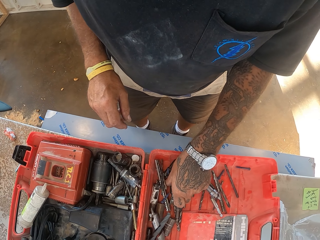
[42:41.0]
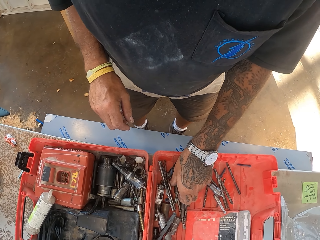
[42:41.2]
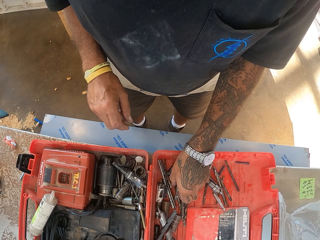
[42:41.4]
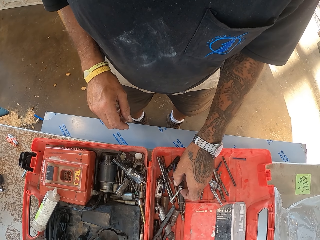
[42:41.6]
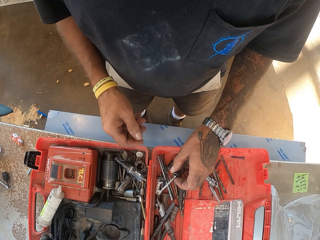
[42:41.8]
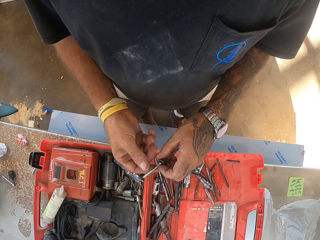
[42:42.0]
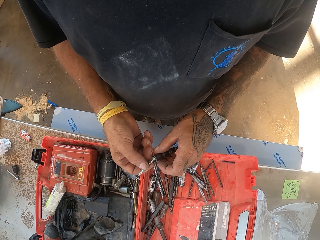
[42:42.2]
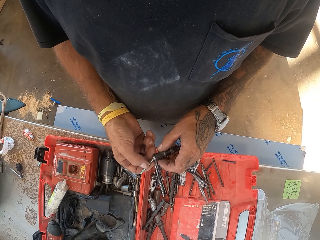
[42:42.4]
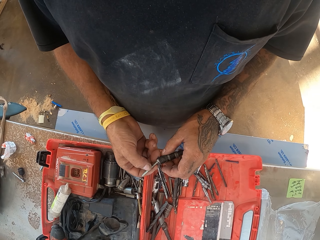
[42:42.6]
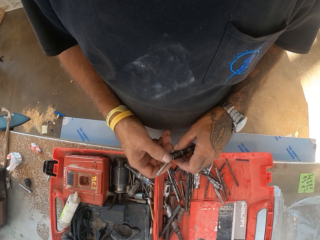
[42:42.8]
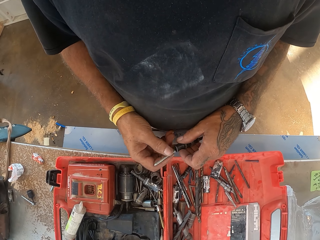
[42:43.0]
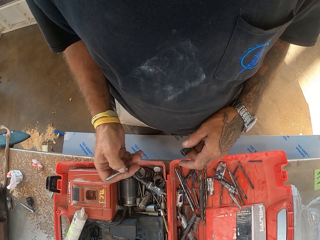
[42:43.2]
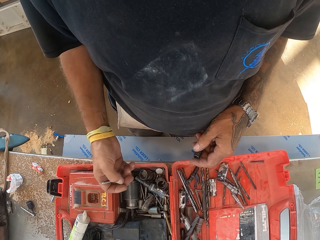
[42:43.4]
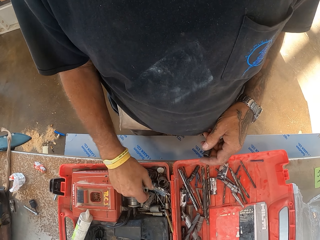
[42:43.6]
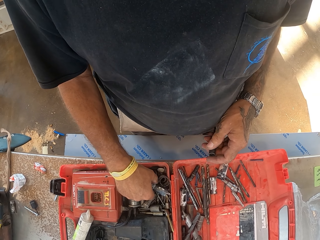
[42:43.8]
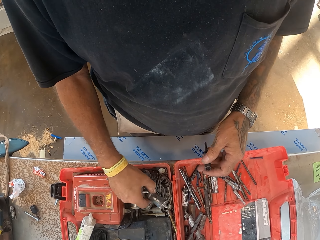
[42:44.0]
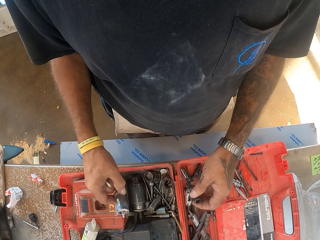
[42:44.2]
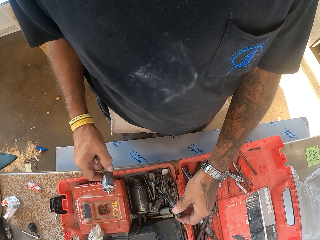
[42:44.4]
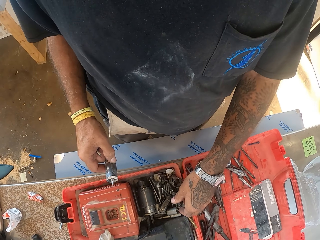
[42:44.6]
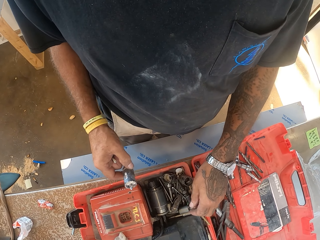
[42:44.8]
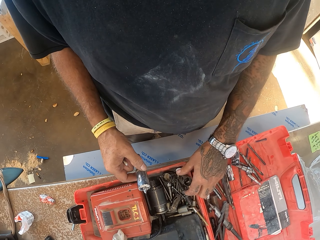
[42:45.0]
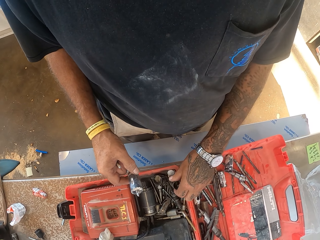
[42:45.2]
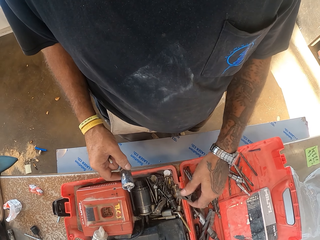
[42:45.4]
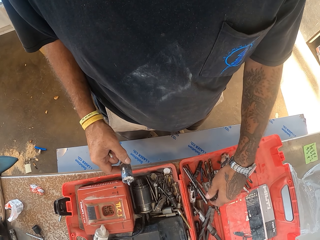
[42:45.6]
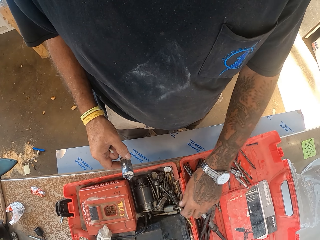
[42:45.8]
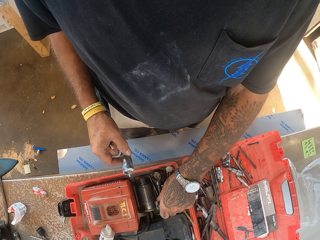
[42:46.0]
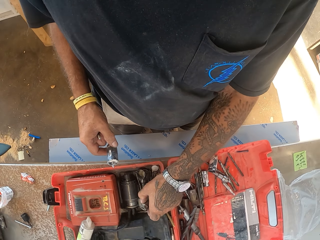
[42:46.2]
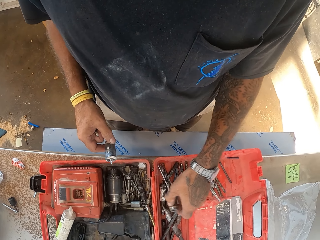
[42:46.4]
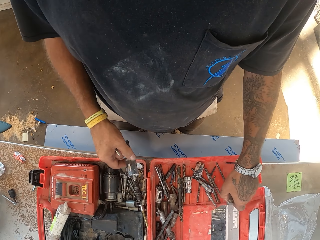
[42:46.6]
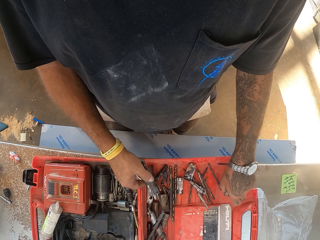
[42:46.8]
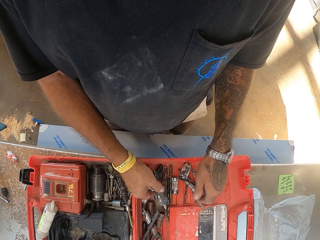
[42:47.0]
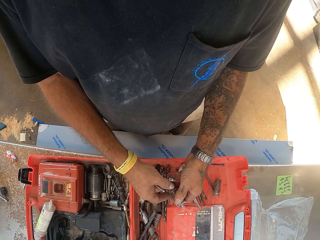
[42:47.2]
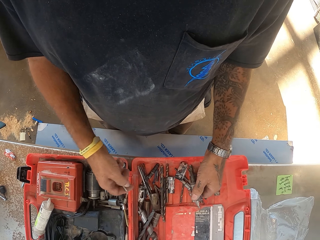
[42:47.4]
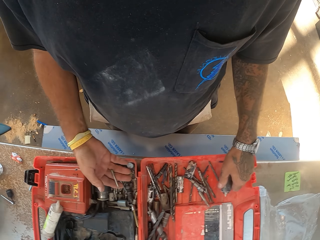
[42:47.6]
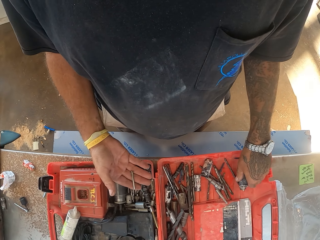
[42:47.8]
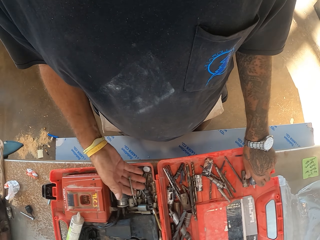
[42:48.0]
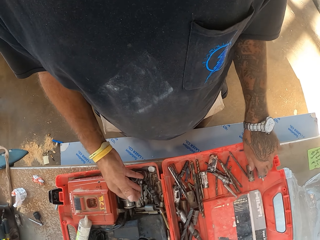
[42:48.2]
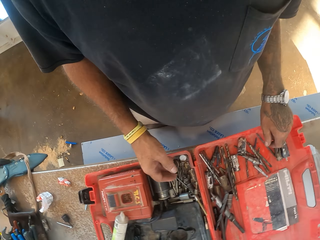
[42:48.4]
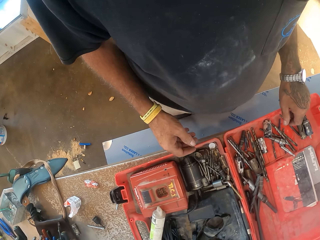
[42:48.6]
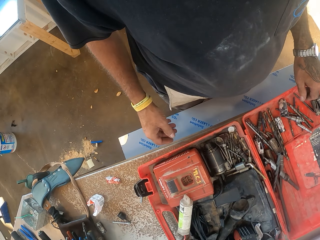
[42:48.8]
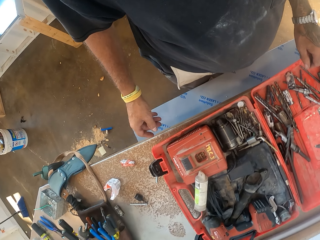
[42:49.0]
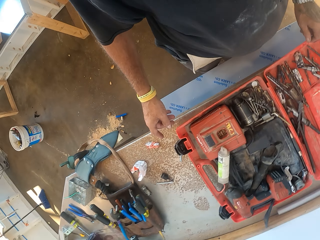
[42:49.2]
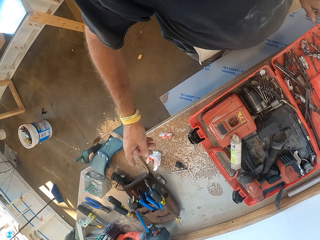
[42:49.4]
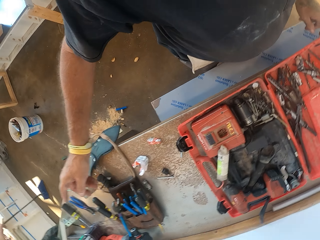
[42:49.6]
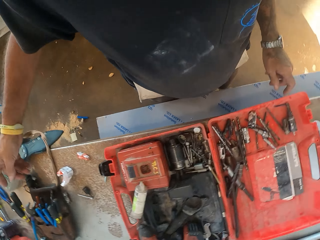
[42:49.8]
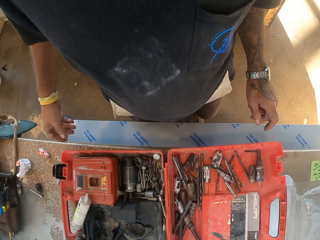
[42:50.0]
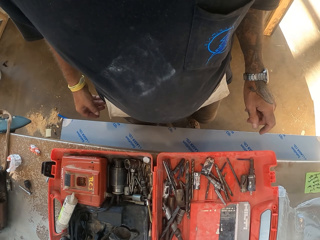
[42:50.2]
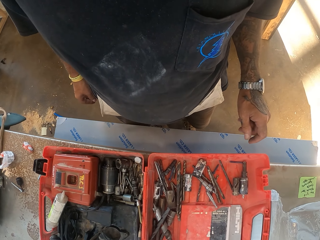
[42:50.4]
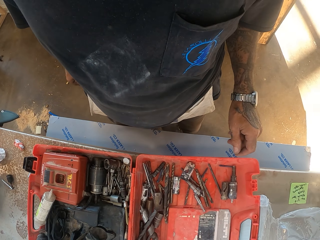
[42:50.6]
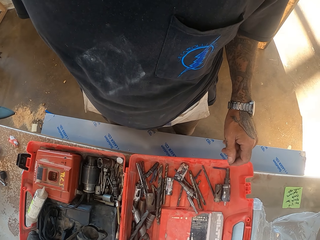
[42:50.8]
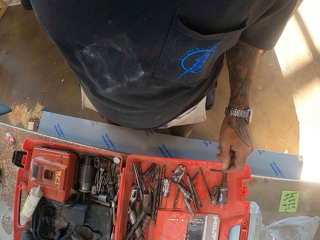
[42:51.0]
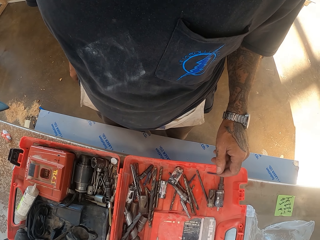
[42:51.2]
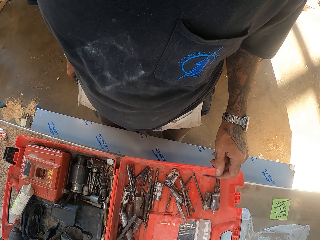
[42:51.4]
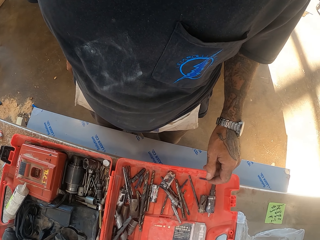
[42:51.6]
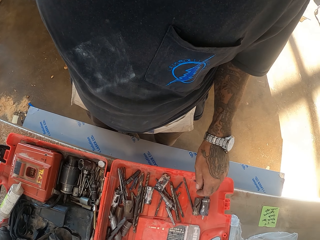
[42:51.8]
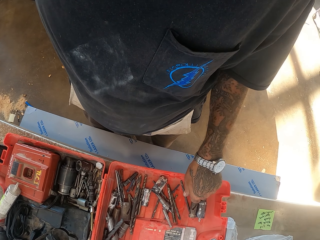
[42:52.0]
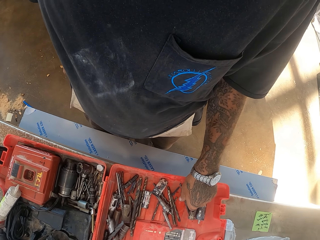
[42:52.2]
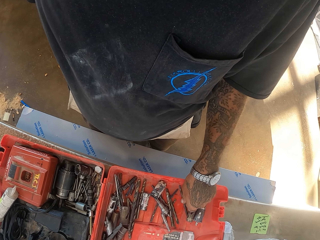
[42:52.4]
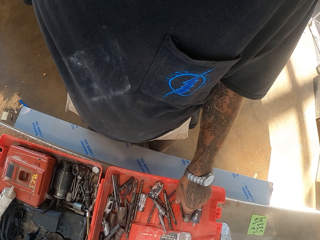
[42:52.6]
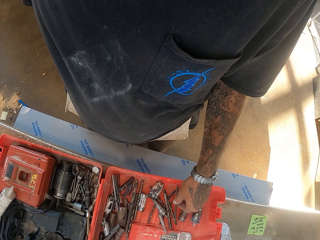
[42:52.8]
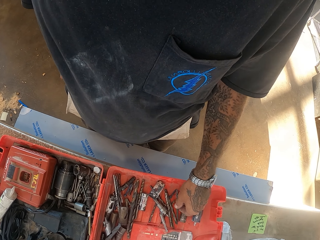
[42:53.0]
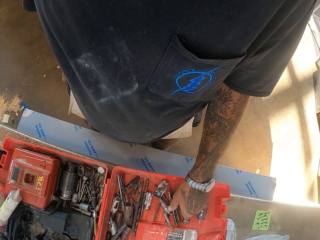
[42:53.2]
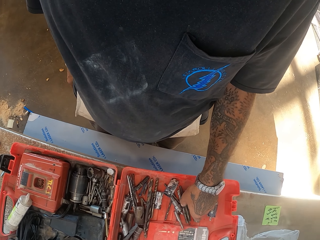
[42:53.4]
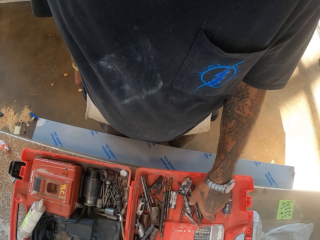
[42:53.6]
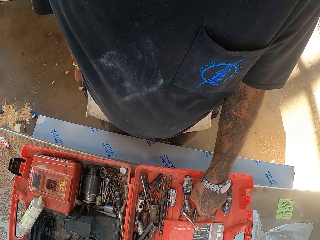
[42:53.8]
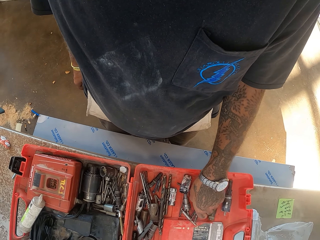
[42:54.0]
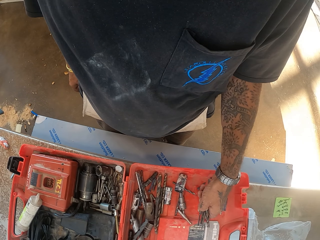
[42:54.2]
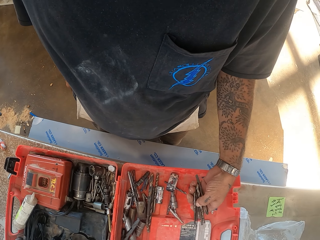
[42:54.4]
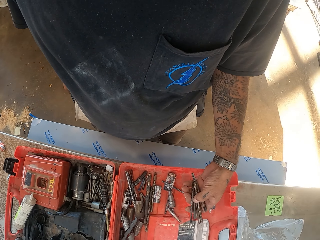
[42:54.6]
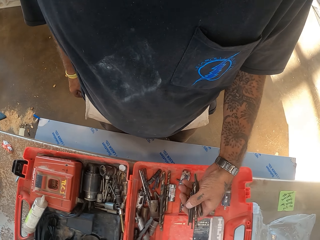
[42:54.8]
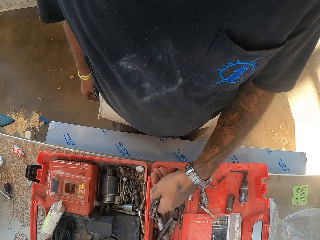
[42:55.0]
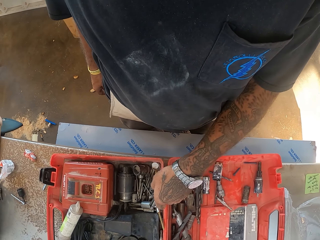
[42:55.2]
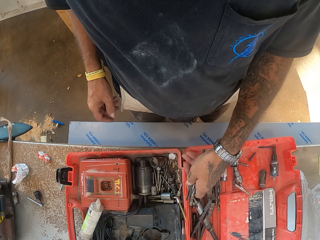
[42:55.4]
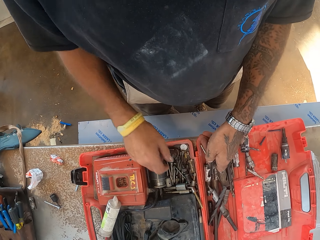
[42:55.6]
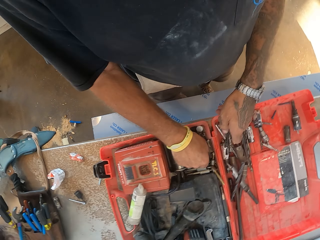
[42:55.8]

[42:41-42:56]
The camera wearer picks up a bolt. They pick up a screwdriver. They arrange the bolts in the tool box. They turn around. They pick up bolts.

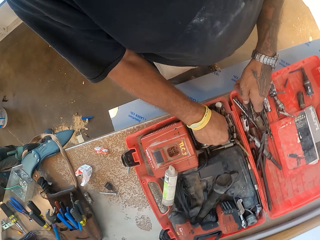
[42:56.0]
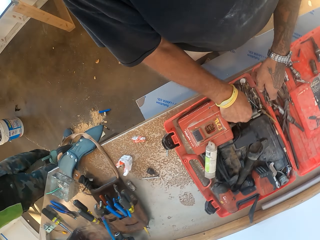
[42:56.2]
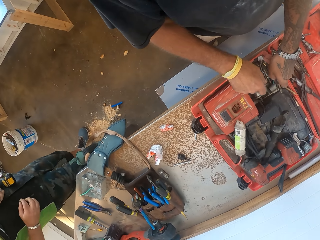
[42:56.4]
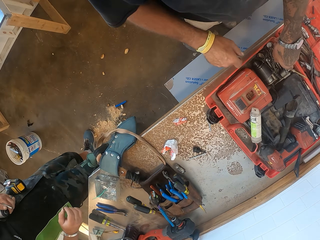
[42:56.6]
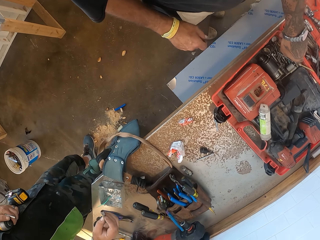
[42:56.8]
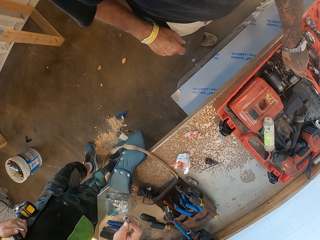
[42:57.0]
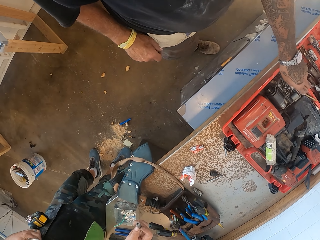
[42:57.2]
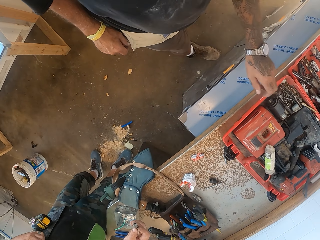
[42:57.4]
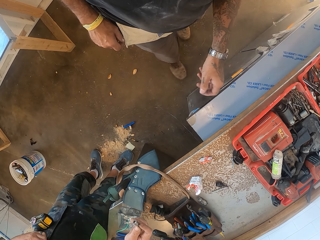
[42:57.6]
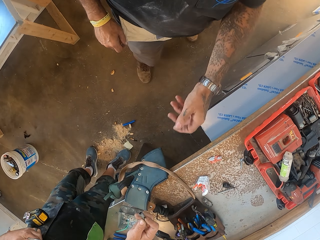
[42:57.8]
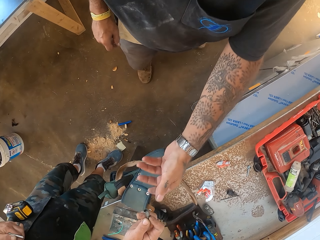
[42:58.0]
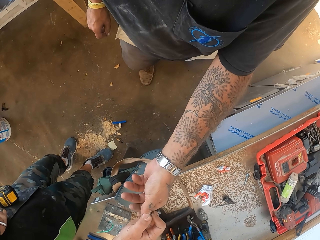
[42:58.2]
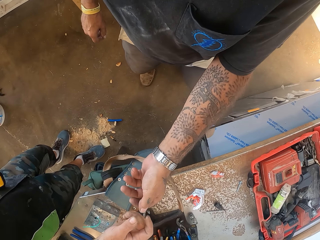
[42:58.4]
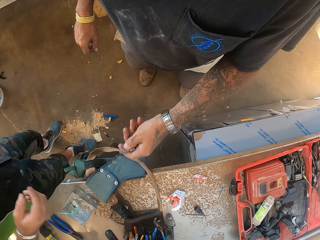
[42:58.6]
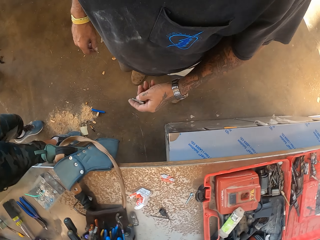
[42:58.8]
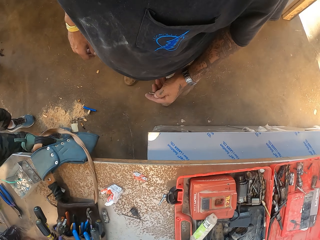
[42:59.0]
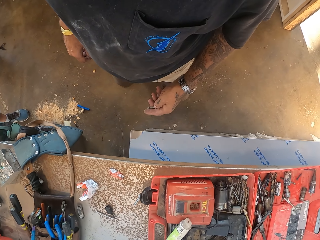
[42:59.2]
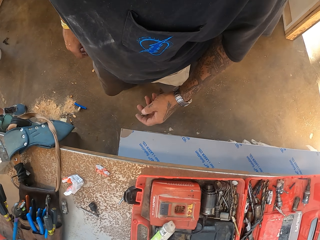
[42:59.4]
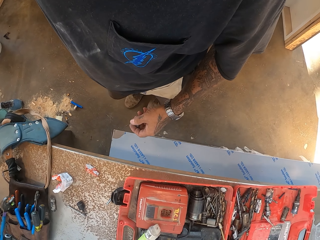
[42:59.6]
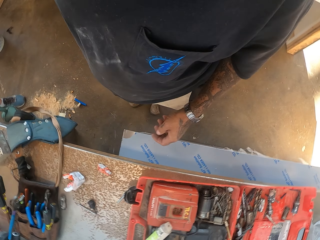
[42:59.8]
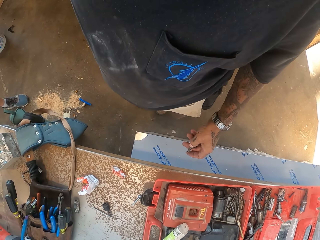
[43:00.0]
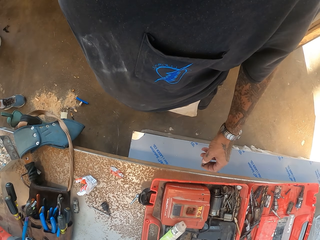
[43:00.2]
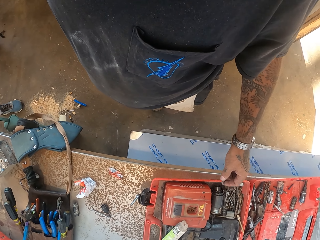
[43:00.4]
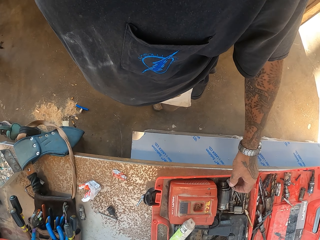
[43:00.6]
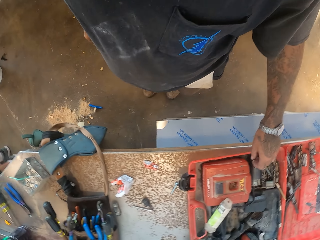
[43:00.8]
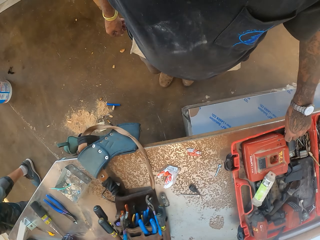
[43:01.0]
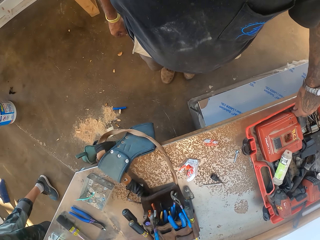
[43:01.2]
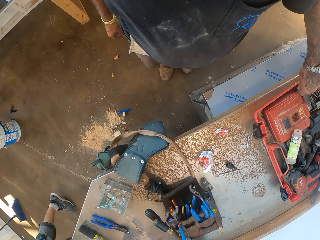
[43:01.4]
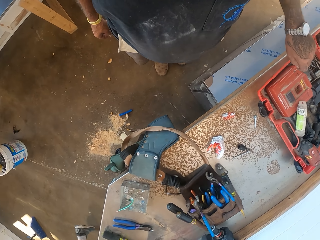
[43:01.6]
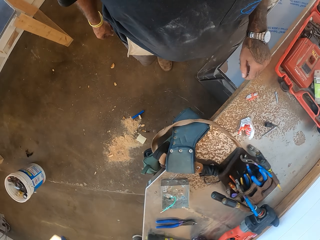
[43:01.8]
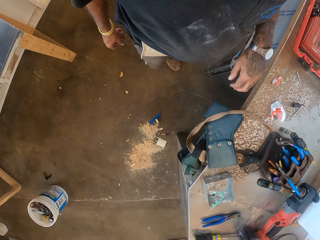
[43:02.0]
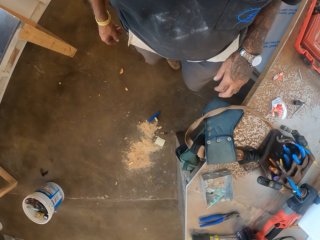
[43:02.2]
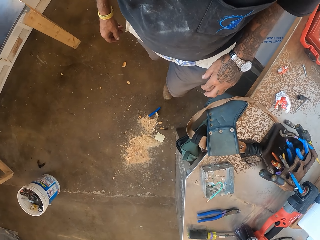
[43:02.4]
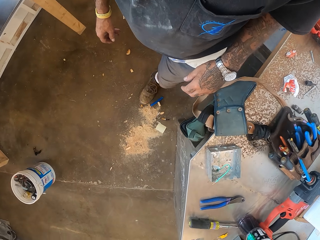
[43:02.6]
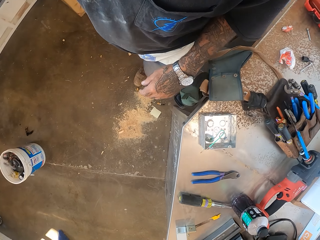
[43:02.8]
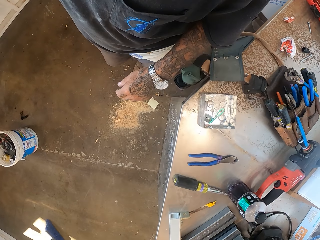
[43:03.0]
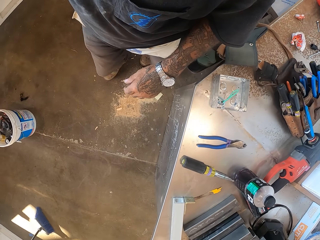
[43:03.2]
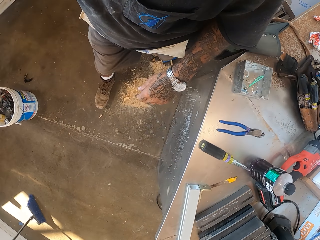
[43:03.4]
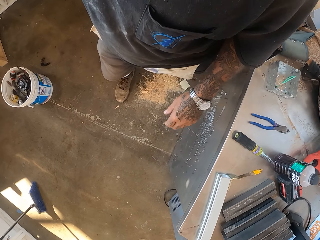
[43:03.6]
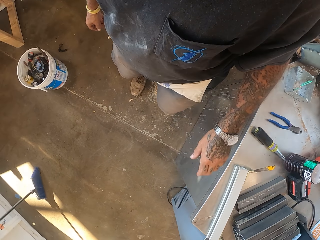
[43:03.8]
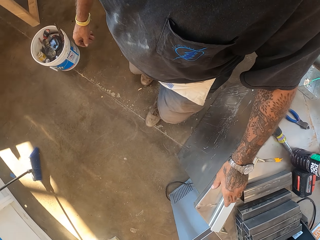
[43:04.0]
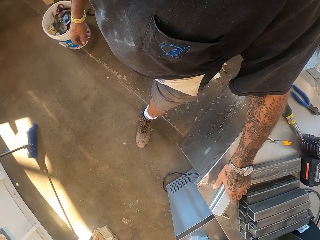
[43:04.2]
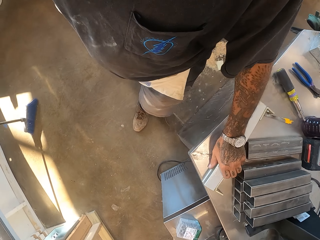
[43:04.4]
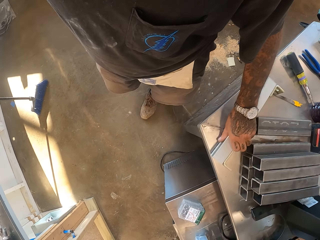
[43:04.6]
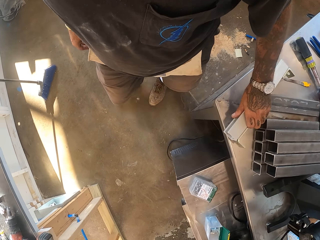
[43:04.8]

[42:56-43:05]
A person gives the camera wearer a bolt. The camera wearer puts the bolt in the tool box. They walk in the garage.
